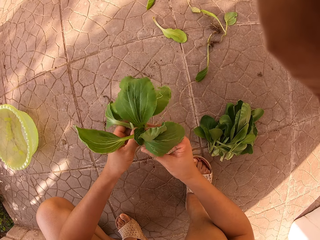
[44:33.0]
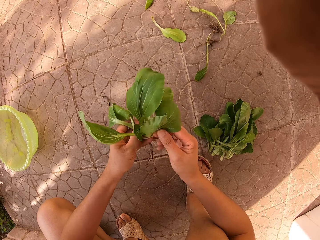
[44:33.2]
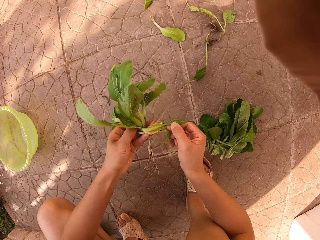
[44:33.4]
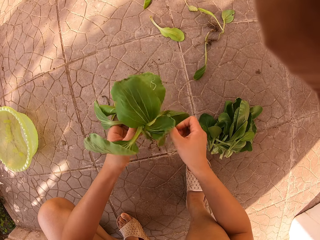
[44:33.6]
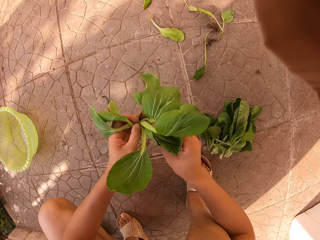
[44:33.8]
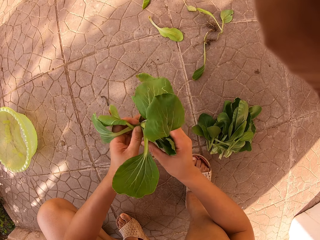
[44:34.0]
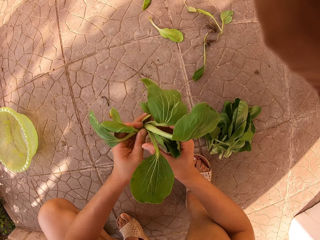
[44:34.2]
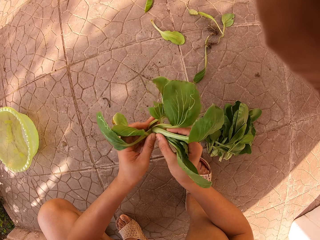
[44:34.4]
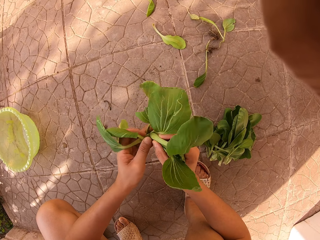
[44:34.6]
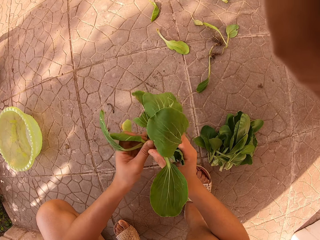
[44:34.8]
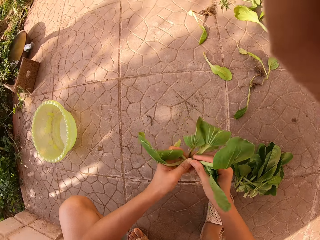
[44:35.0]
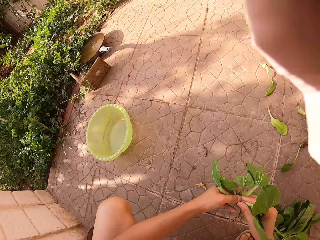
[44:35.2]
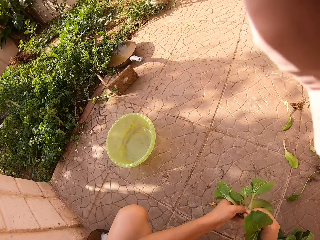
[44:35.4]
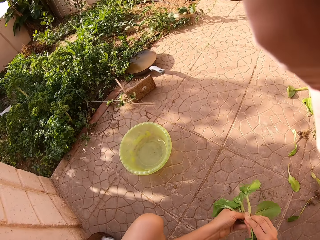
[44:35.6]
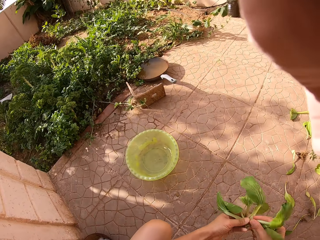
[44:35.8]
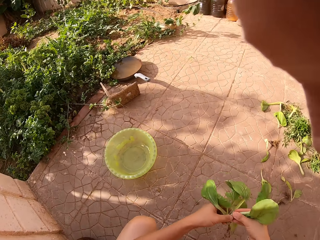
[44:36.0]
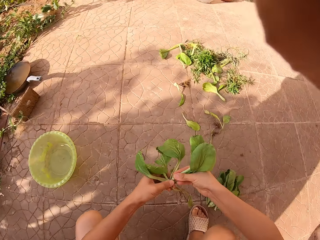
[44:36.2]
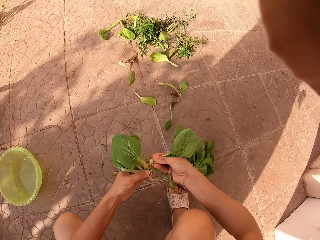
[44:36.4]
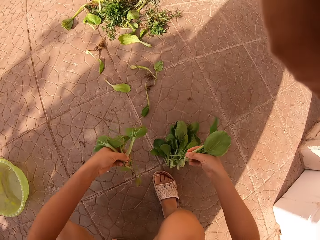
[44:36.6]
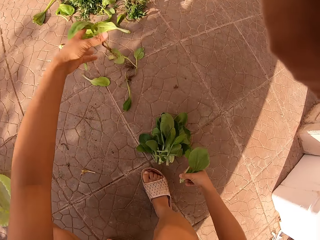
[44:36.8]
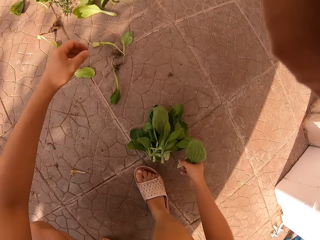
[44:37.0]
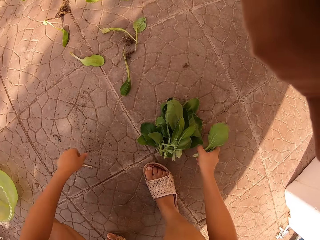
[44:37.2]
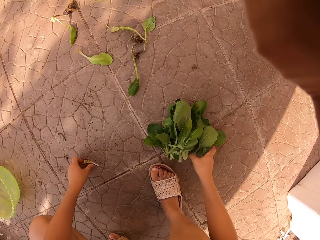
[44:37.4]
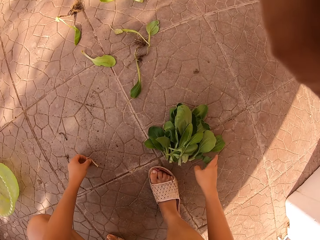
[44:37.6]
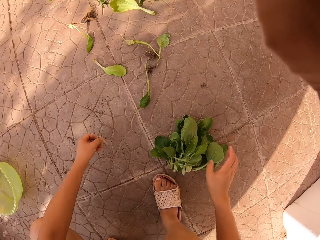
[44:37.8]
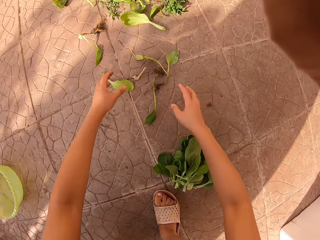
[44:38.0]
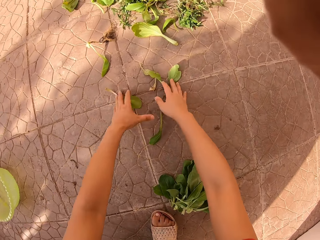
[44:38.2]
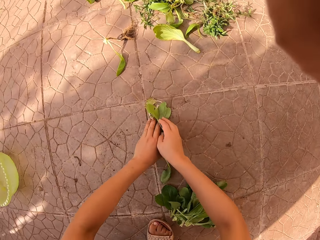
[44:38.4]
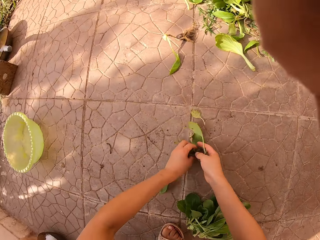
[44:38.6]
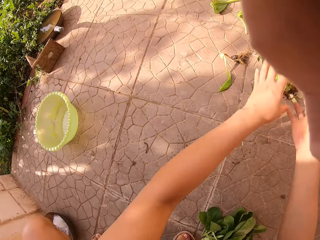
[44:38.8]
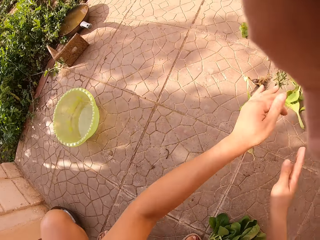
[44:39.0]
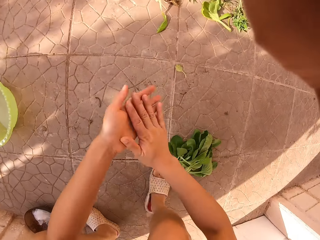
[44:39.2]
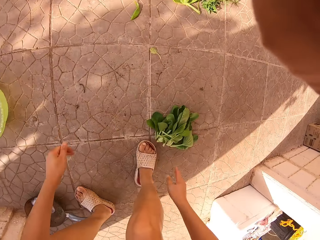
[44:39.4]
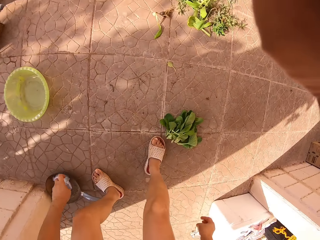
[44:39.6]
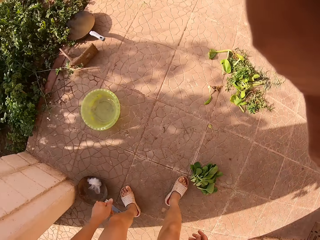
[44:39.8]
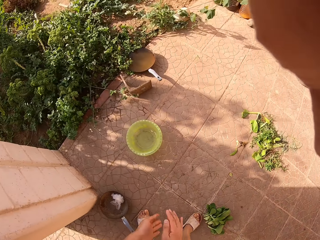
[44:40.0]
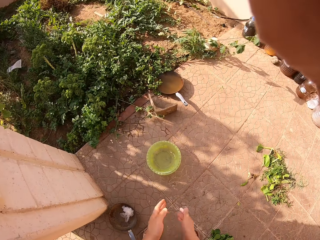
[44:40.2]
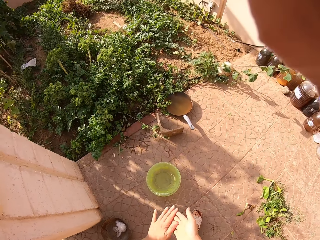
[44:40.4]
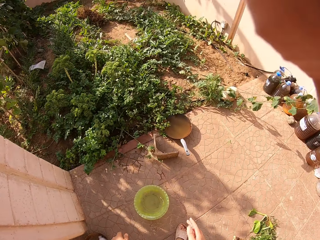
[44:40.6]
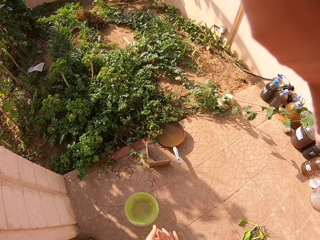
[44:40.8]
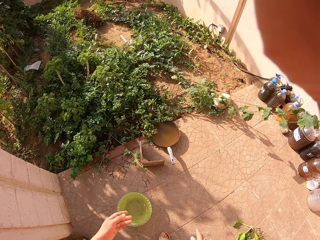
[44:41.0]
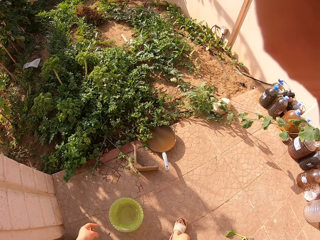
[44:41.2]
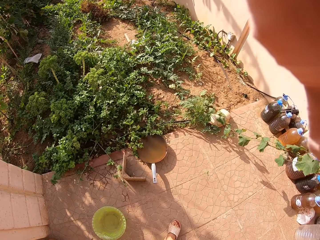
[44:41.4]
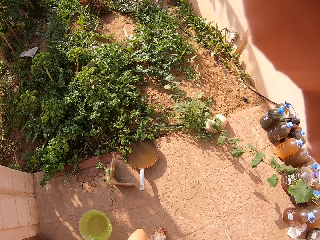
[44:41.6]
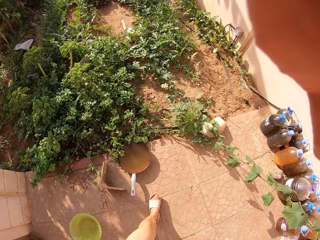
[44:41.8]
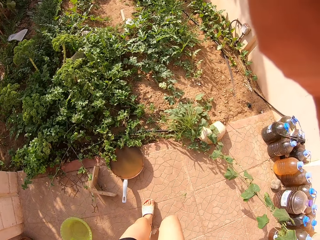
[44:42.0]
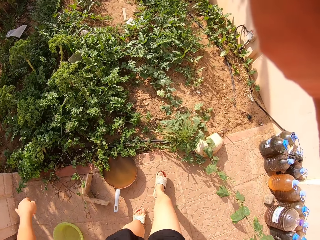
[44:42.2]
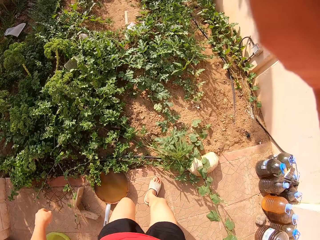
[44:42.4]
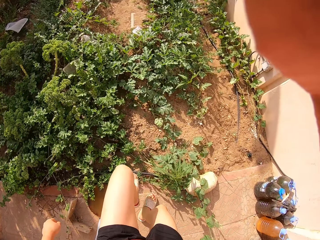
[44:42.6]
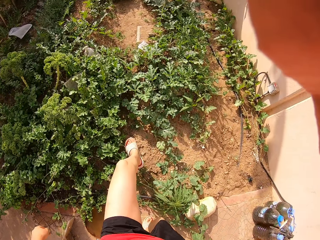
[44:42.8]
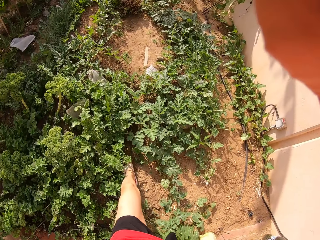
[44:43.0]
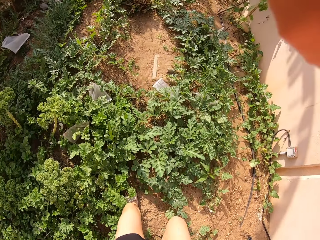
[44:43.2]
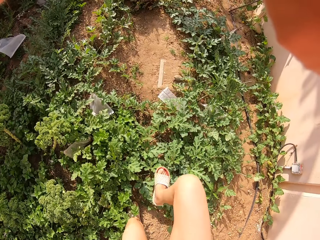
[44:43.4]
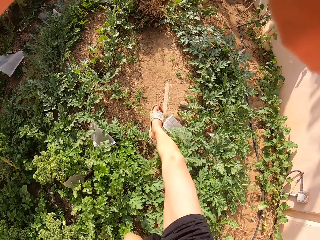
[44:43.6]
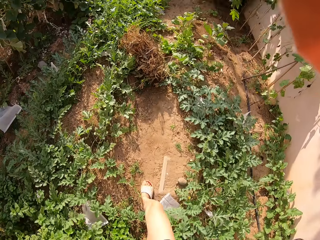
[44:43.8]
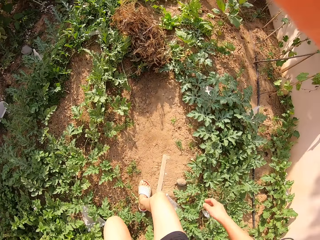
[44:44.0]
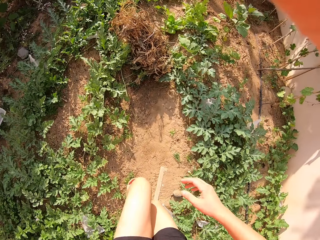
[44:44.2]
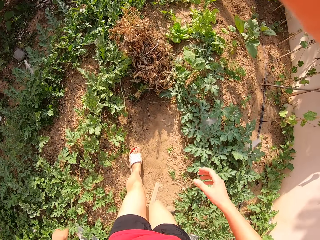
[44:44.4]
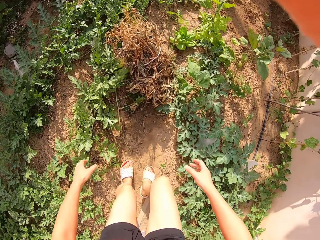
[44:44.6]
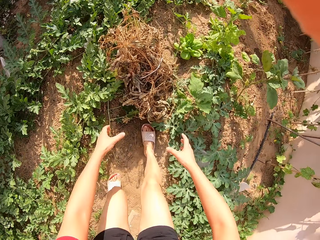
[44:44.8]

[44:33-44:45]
The camera wearer removes roots from the plant. They look around the garden. They cut the spinach and put the spinach on the floor. They throw the roots away. They pick leaves from the floor and throw the leaves away. They stand up. They look around the garden. They tap hands. They walk around the garden.

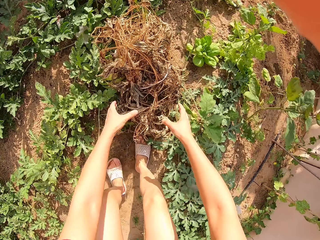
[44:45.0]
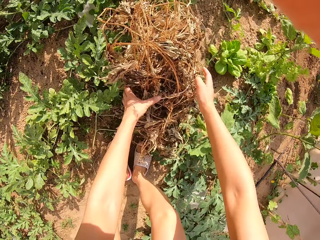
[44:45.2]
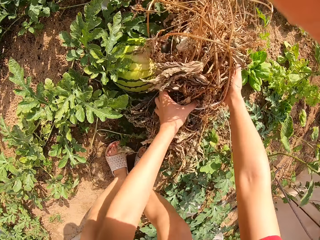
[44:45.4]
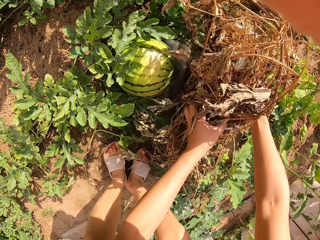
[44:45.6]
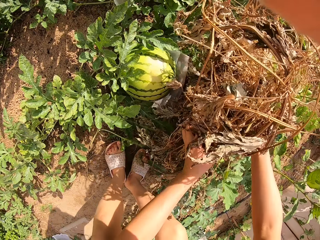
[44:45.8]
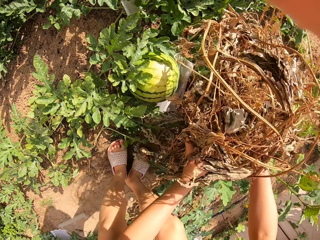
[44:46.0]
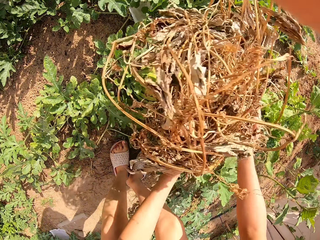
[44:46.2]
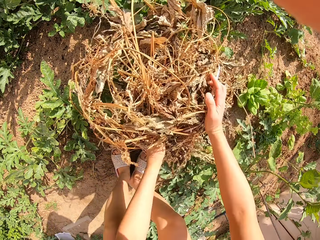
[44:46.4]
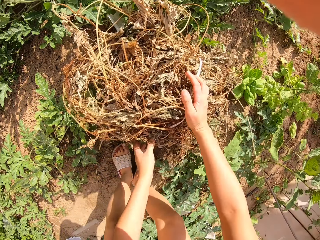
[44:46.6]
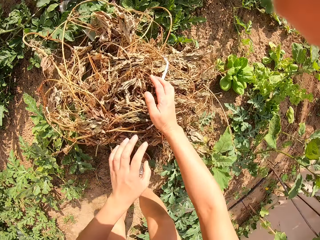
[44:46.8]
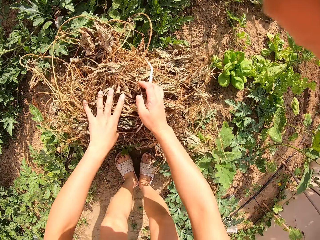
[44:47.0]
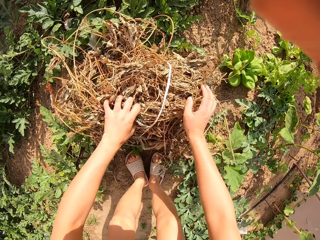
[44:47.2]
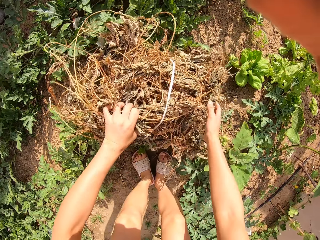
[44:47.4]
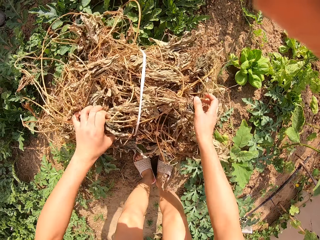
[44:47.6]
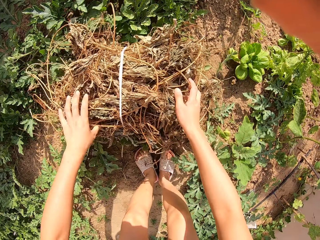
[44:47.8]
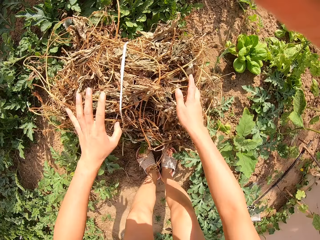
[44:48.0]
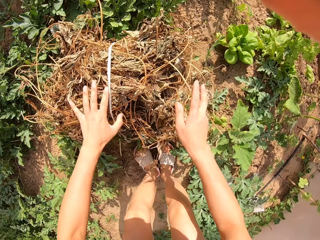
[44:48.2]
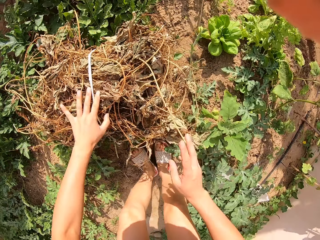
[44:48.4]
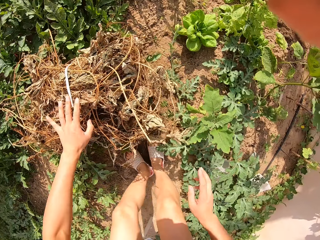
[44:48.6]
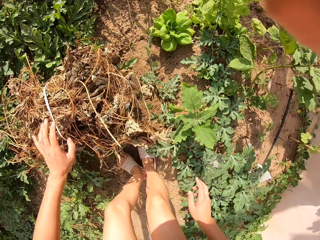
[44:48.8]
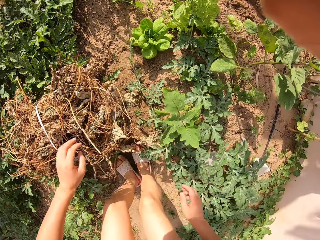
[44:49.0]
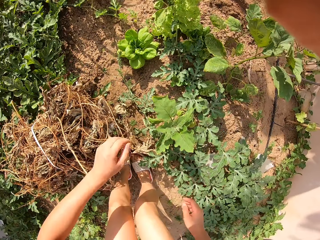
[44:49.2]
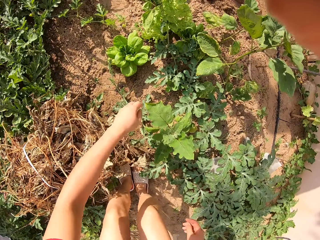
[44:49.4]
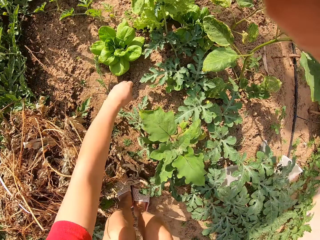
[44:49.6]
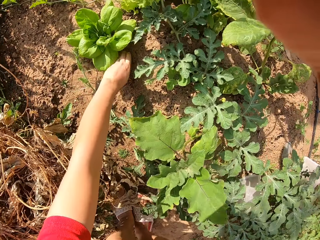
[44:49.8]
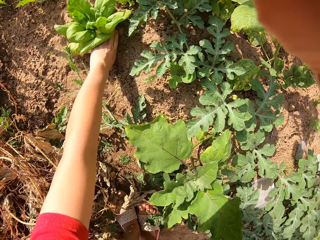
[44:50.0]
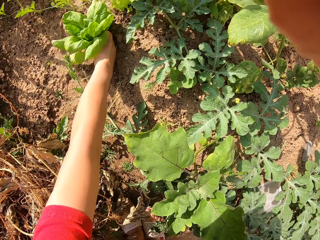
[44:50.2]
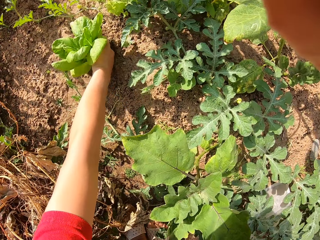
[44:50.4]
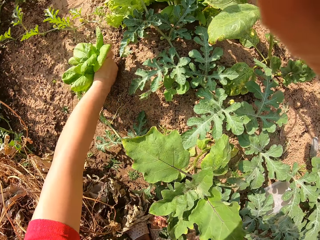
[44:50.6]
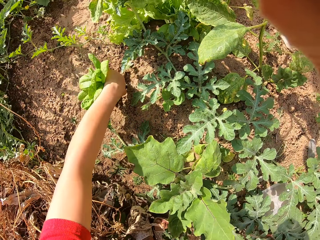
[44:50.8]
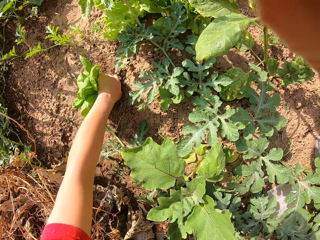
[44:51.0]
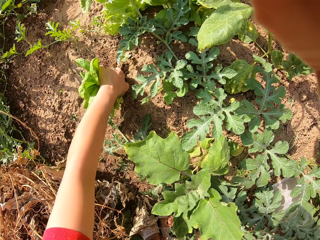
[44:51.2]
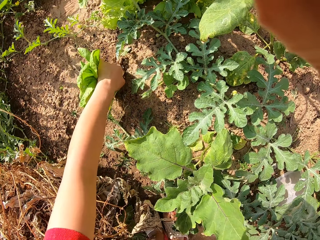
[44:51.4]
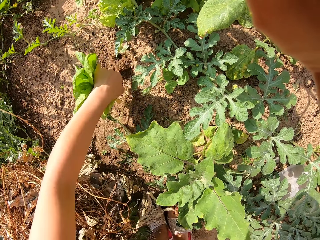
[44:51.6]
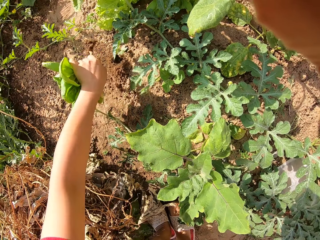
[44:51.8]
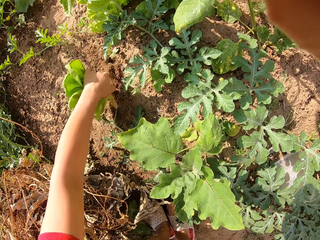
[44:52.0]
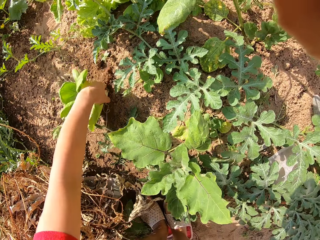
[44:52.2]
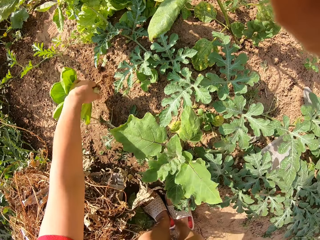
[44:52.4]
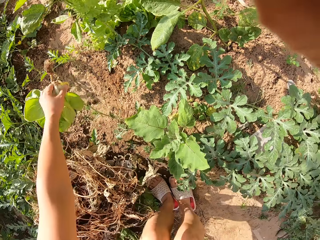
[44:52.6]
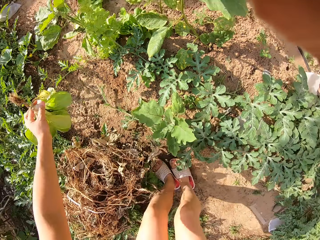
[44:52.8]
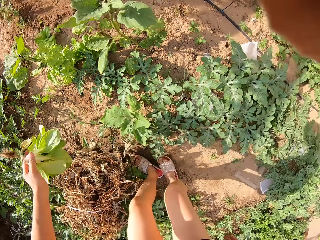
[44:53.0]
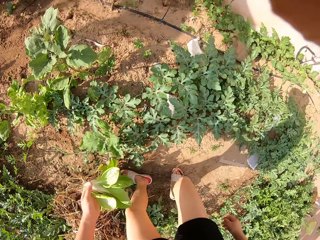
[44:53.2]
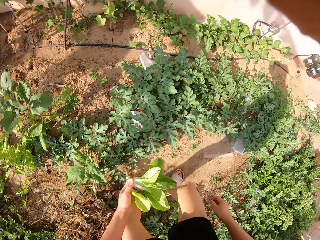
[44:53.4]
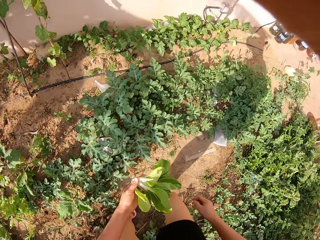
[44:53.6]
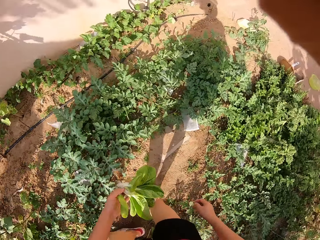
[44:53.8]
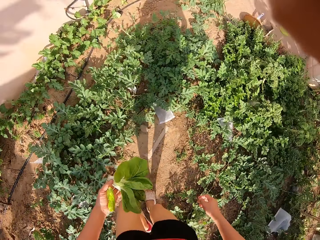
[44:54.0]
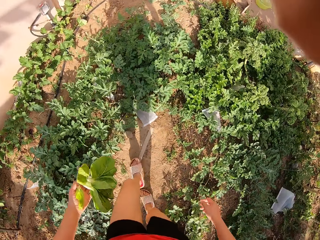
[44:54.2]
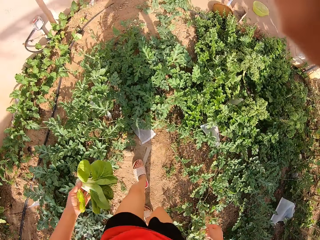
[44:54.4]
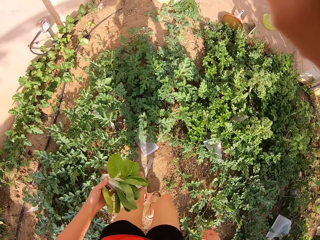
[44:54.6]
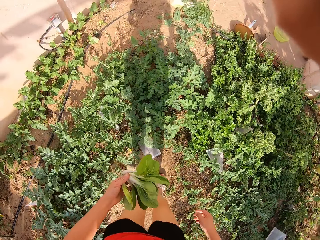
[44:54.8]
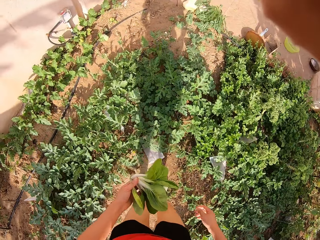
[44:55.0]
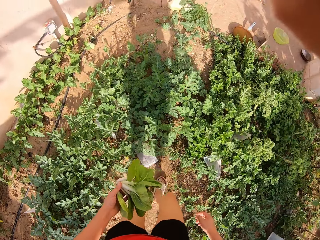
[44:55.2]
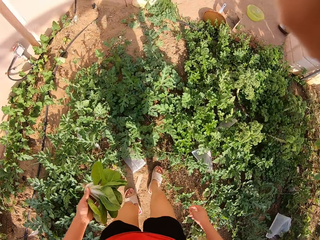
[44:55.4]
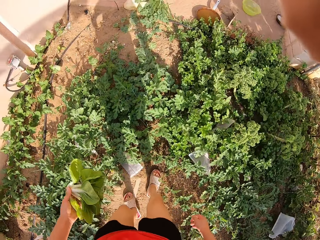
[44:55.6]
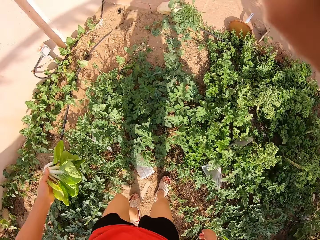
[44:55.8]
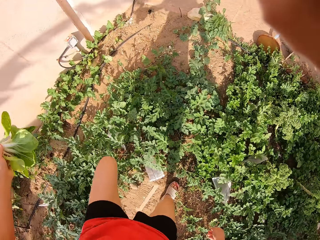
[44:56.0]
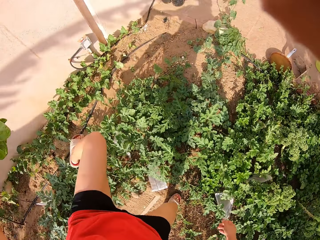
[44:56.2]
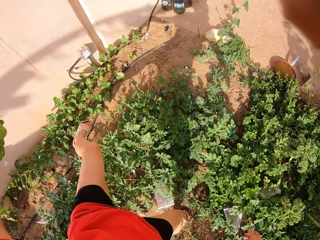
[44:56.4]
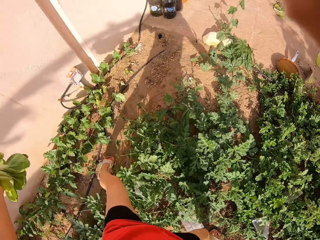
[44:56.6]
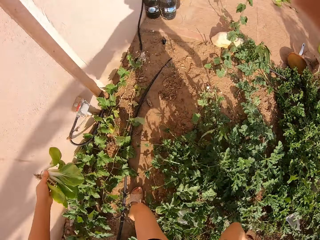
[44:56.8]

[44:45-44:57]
The camera wearer picks a dry plant from the garden. They cover a watermelon with the plant. They uproot the spinach. They turn around the garden. They walk around the garden.
